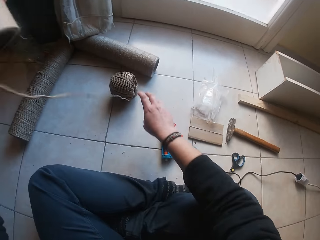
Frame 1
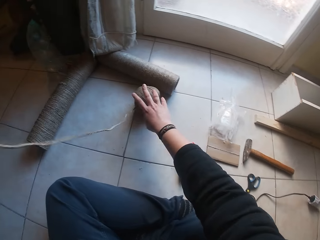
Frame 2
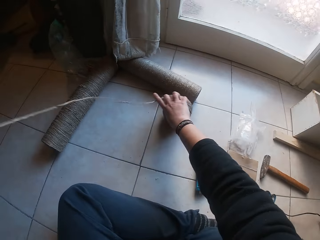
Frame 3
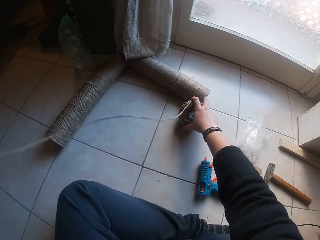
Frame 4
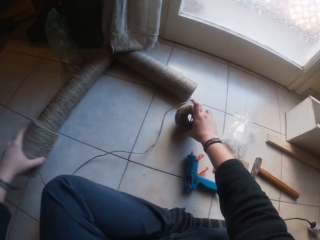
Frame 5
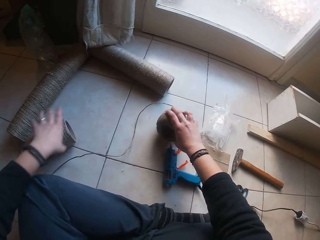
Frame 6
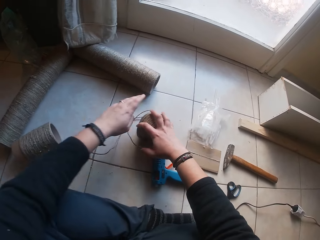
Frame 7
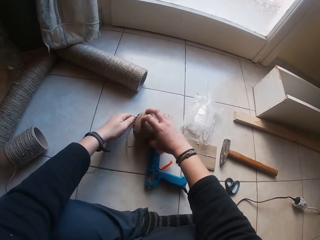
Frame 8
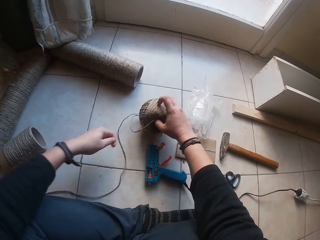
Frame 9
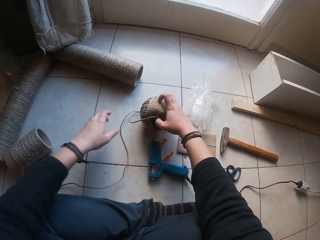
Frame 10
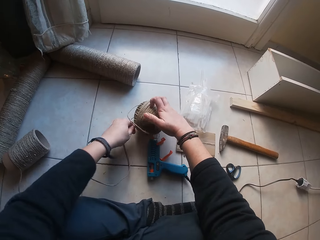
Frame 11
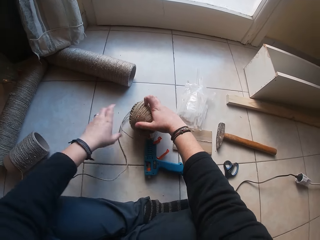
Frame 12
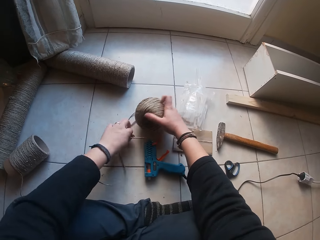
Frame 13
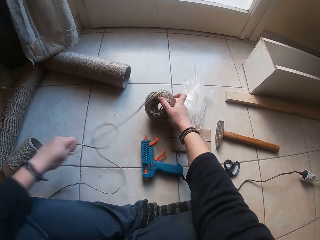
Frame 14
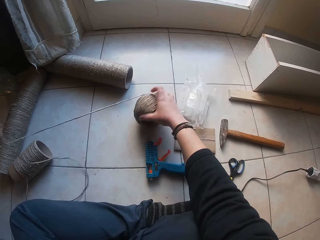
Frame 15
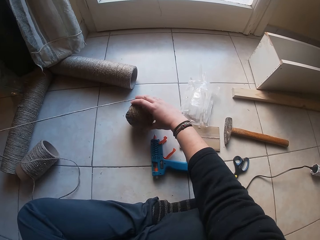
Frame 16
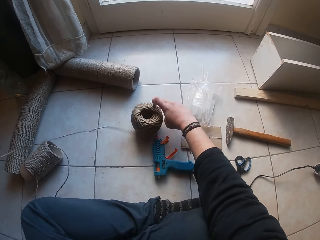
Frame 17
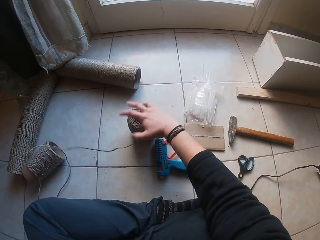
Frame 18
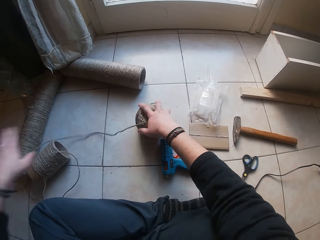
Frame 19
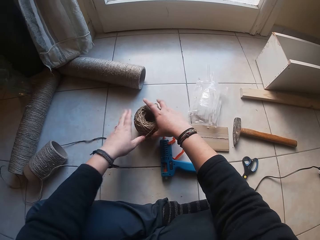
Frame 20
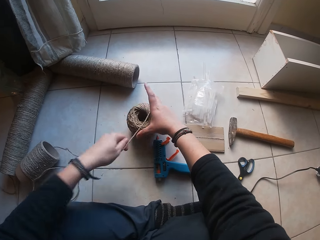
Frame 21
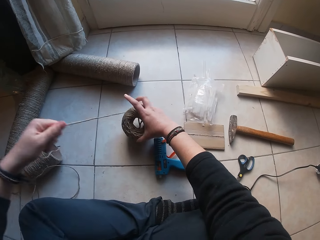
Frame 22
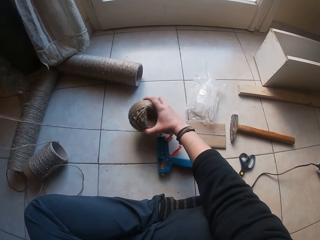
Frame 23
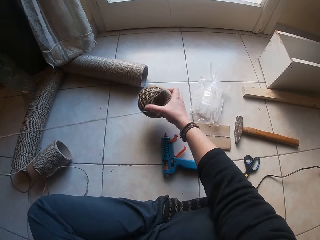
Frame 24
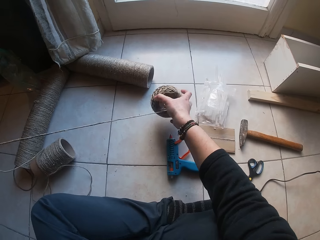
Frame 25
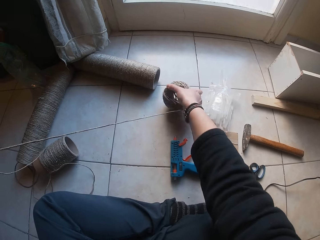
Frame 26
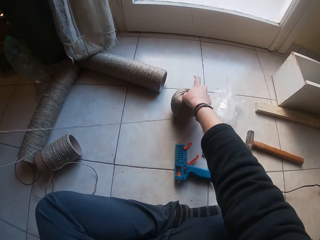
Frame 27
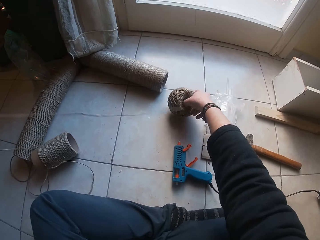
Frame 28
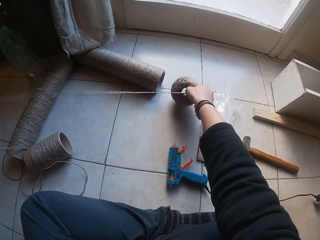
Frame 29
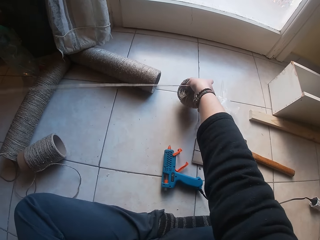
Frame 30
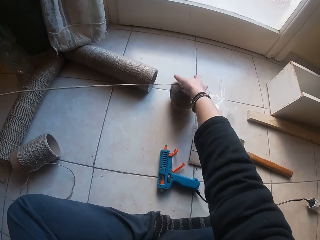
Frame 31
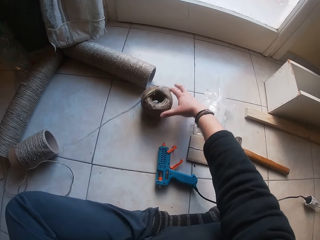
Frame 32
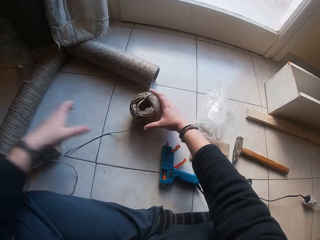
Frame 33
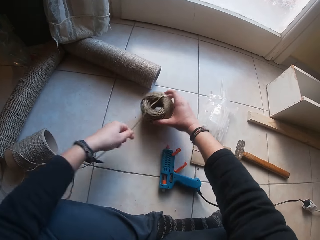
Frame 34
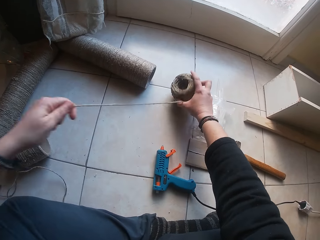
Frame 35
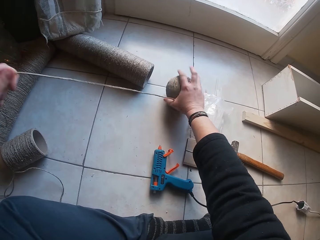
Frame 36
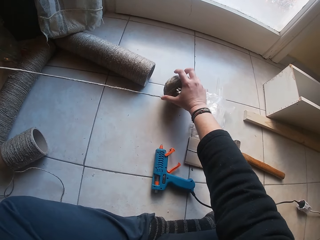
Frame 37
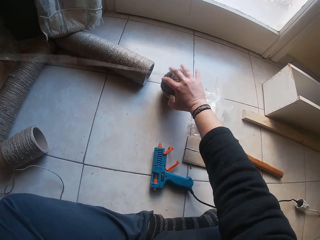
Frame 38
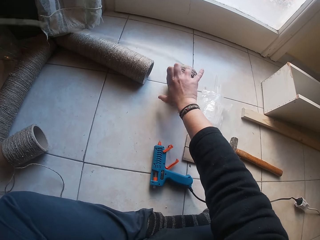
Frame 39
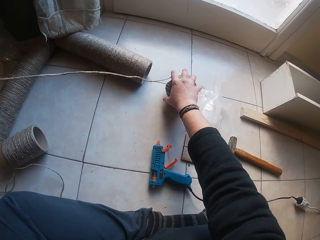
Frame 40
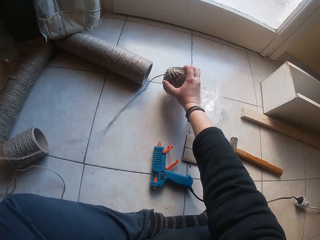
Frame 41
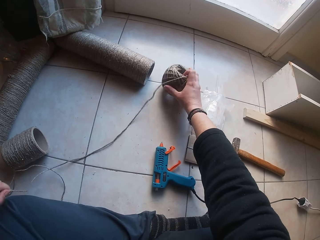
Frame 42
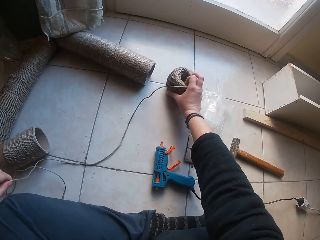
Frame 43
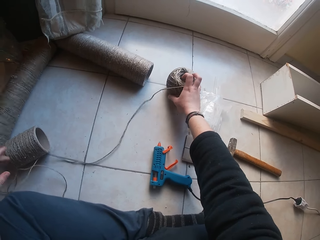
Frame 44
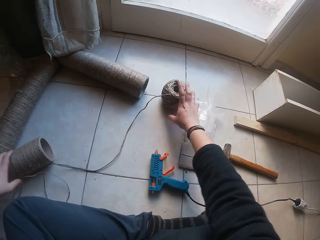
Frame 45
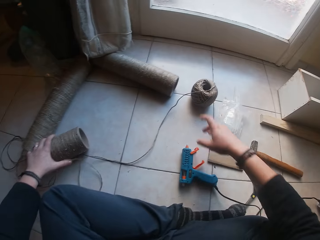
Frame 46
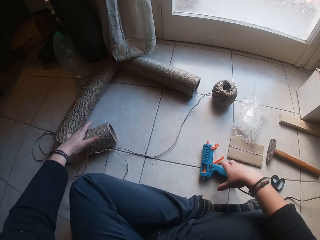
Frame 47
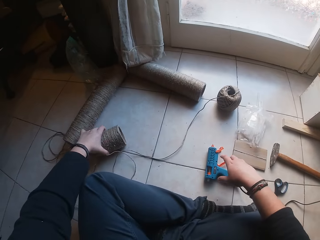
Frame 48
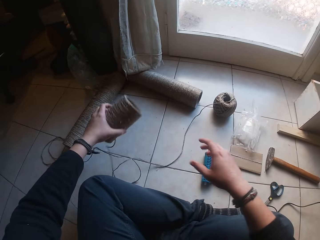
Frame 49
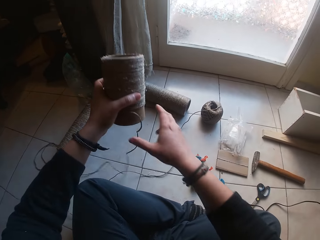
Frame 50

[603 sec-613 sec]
The camera wearer lifts the paperboard roll or string spool up. She holds a bundle of rope on the floor with her right hand. She drops the paperboard roll from her left hand on the floor. She pulls the rope from the bundle of rope in her right hand on the floor with her left hand.

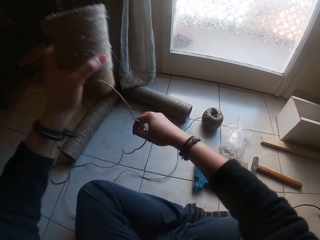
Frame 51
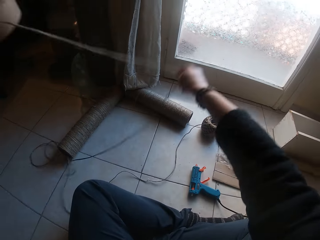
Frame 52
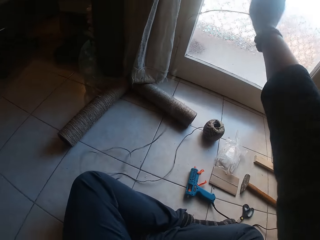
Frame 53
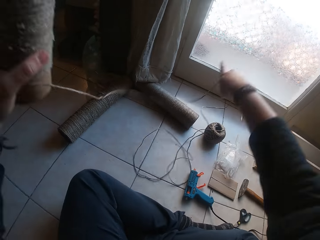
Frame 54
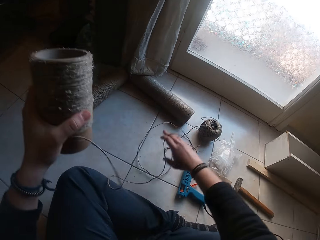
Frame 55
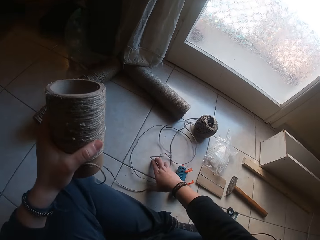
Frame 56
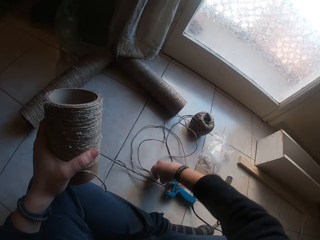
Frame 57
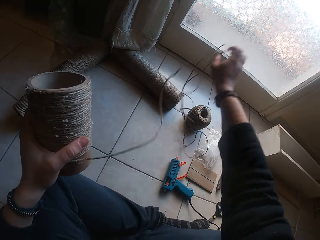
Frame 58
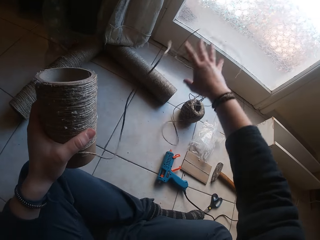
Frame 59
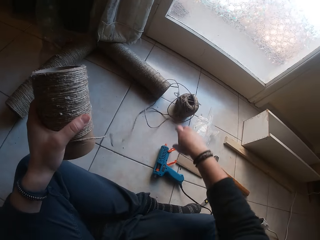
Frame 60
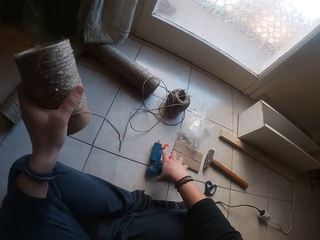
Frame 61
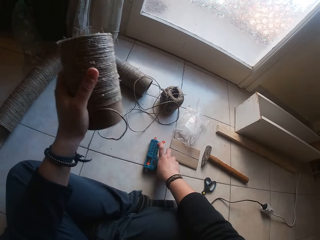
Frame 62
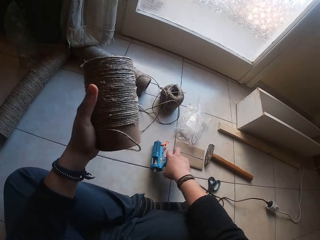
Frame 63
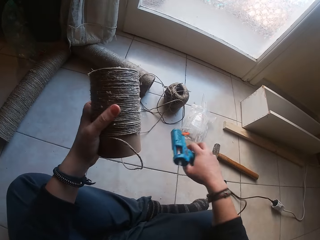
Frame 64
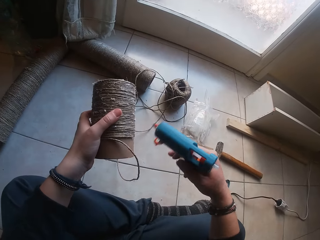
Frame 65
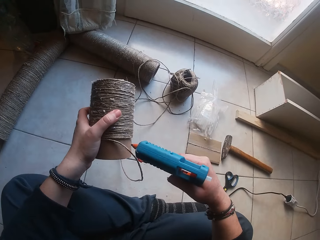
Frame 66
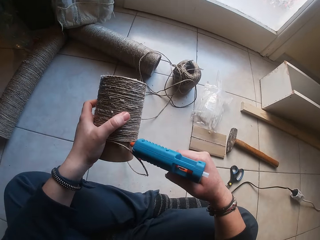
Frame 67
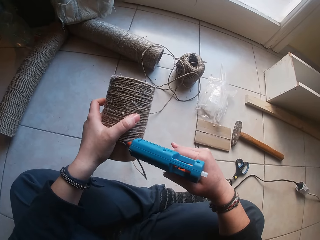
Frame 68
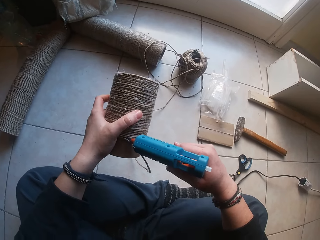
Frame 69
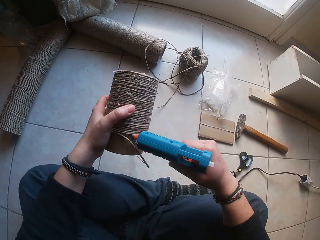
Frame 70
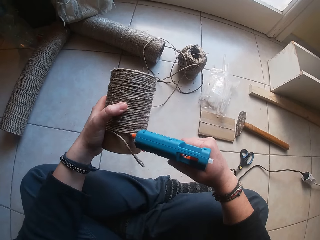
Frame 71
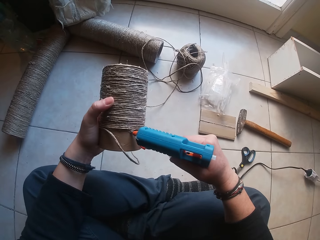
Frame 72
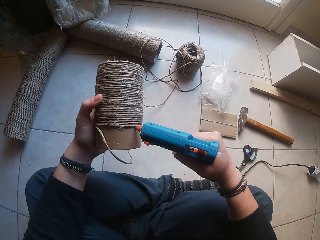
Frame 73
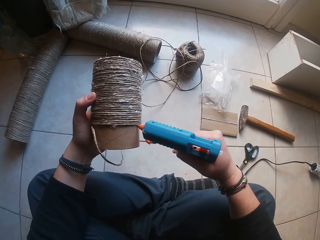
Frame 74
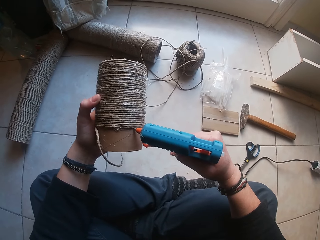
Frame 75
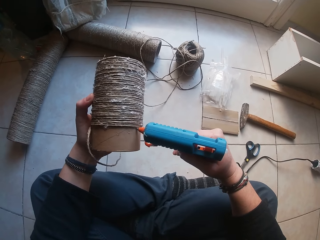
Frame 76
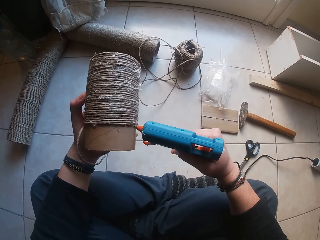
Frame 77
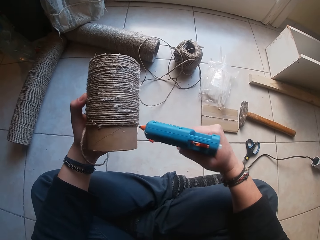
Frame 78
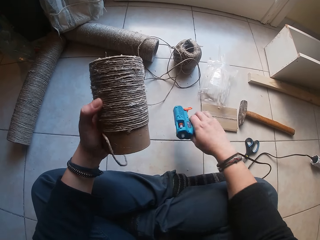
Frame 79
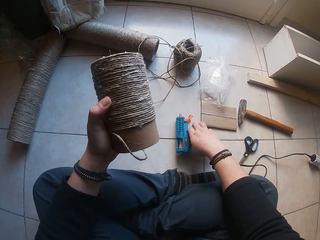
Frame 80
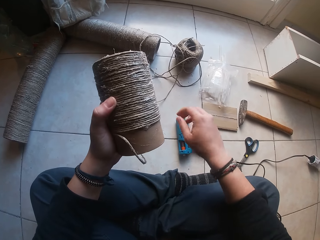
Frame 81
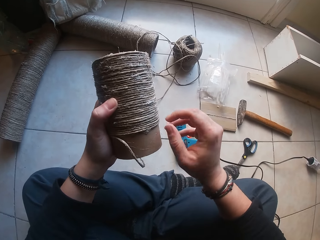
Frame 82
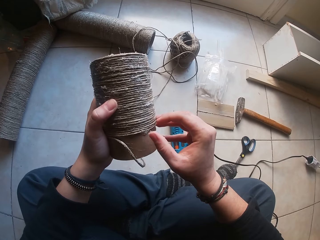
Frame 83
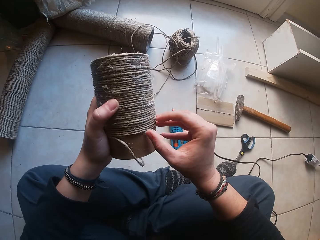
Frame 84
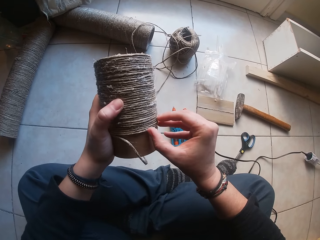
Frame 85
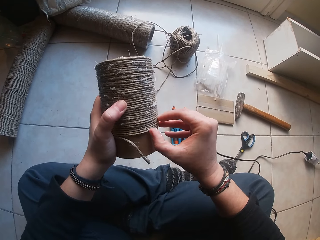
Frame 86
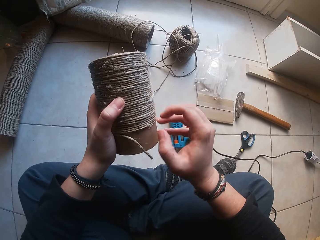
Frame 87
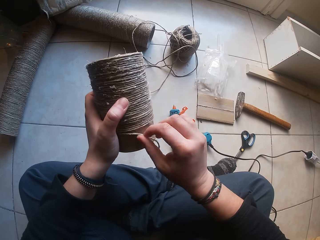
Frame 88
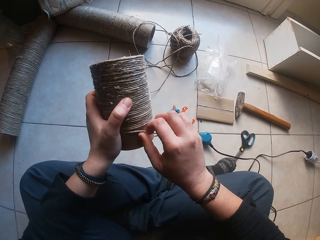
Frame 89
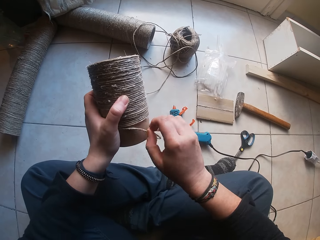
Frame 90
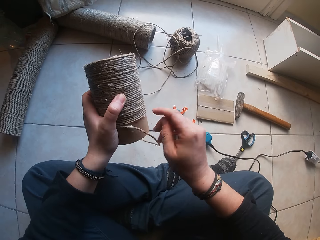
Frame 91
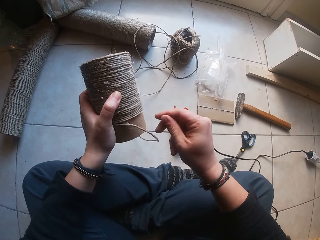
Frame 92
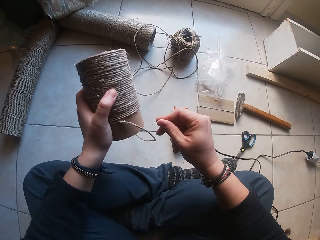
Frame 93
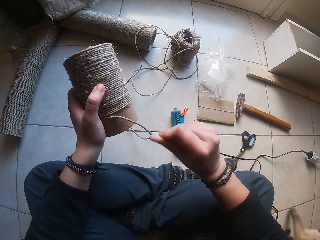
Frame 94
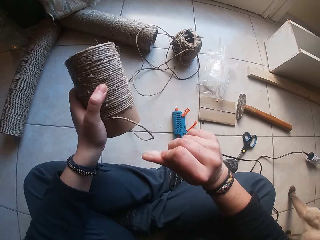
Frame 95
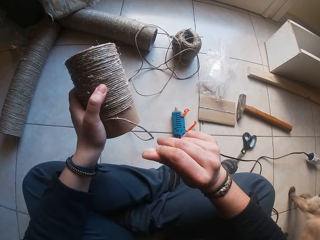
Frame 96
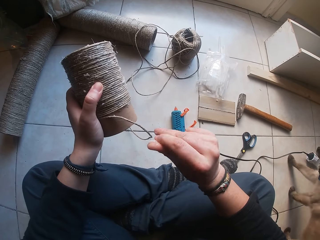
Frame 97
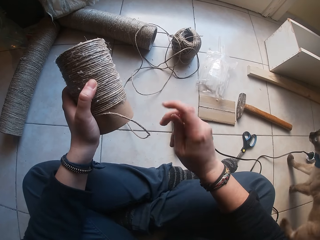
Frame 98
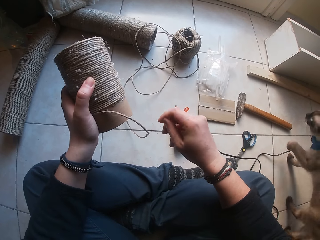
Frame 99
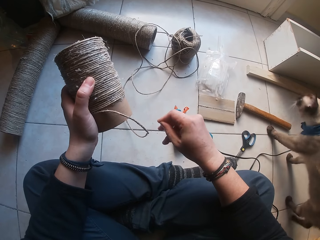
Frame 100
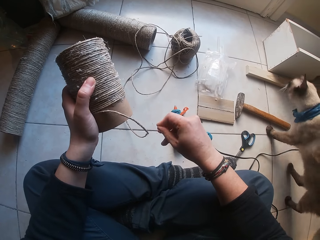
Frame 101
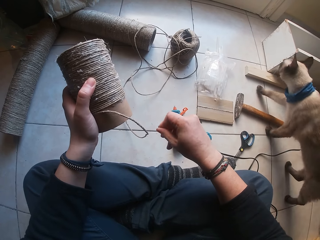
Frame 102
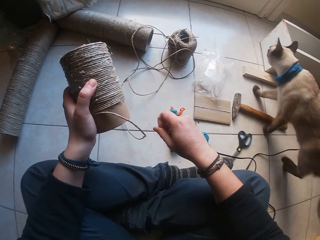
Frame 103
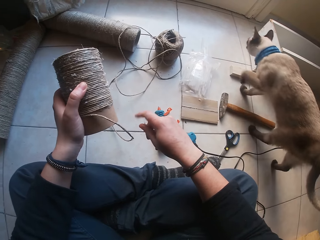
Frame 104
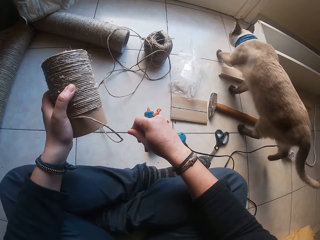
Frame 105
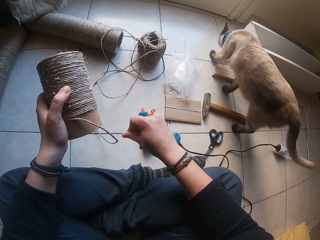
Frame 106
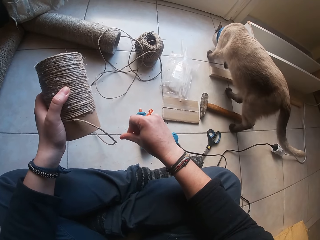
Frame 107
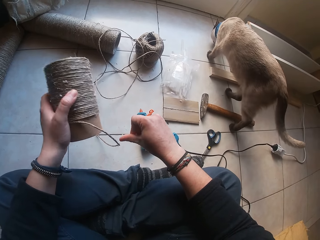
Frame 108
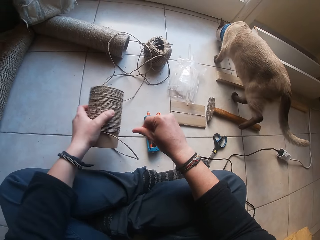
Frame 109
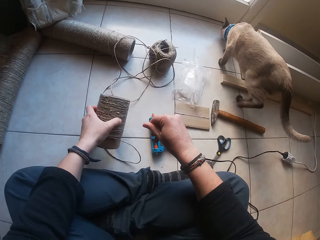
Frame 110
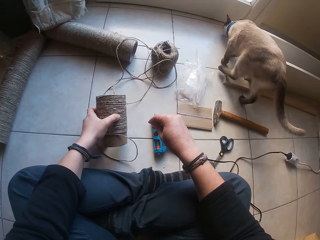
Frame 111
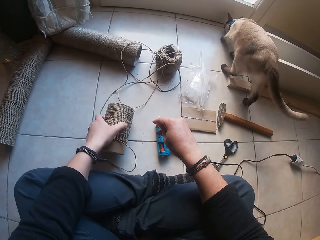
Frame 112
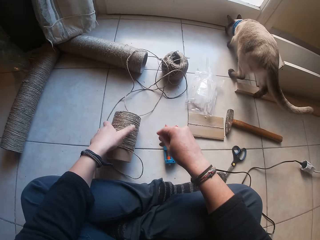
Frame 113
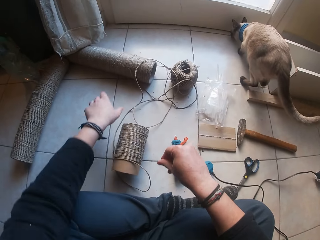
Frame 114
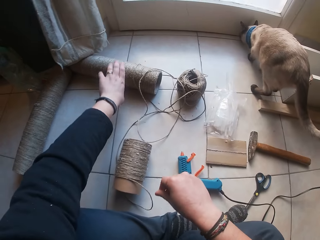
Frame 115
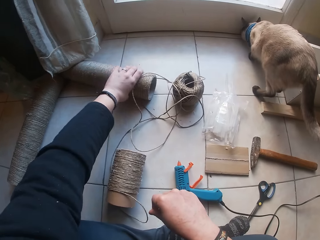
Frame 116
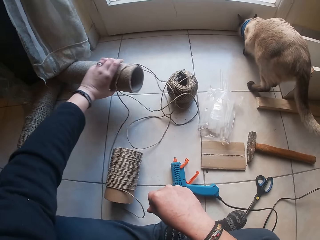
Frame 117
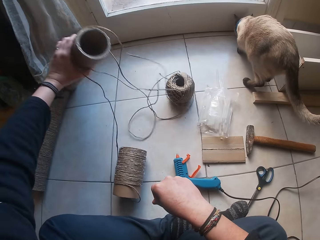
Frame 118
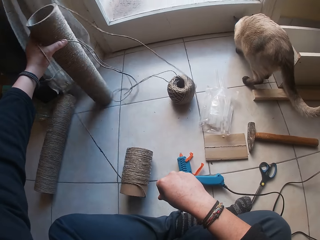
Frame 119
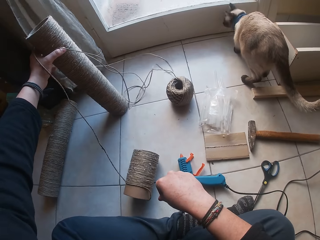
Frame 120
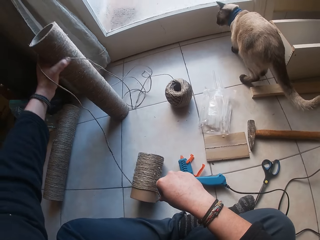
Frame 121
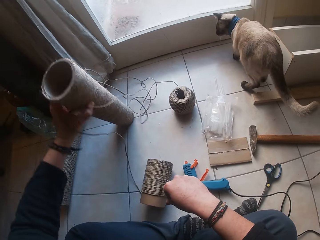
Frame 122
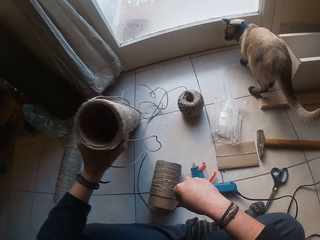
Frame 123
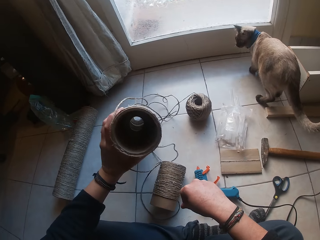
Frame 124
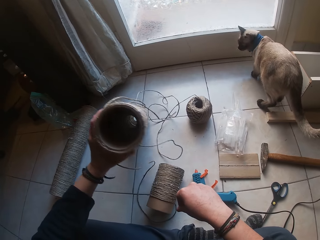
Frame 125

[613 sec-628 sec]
The camera wearer picks the paperboard roll from the floor with her left hand. She holds the rope with her right hand. She straightens the string. She picks the glue gun from the floor with her right hand. She applies glue from the glue gun in her right hand to the paperboard roll in her left hand. She drops the glue gun from her right hand on the floor. She removes fiber from the rope with her right hand. She fixes the string around the spool. She removes fiber from her right hand. She drops the paperboard roll from her left hand on the floor. She lifts the paperboard roll from the floor with her left hand.
